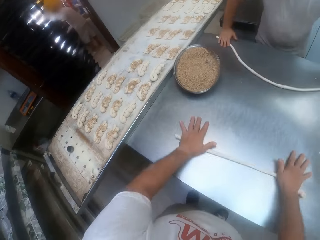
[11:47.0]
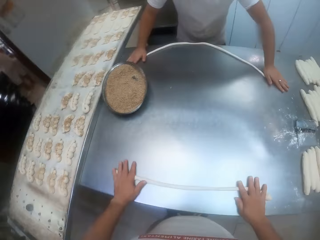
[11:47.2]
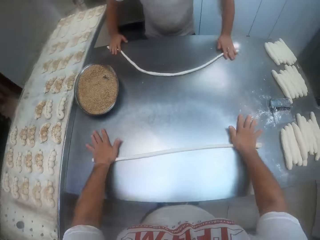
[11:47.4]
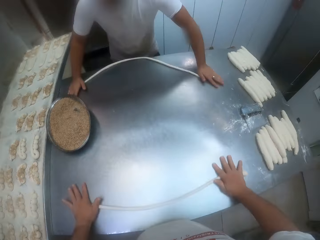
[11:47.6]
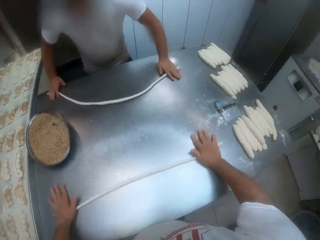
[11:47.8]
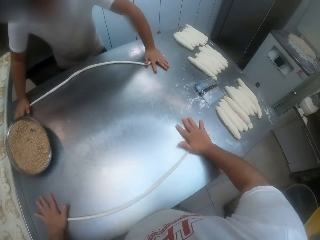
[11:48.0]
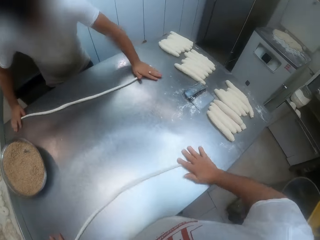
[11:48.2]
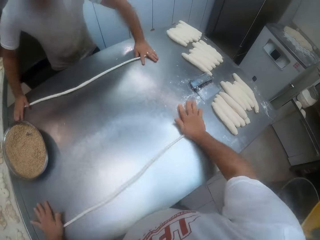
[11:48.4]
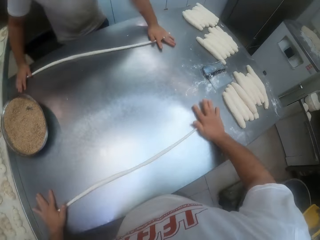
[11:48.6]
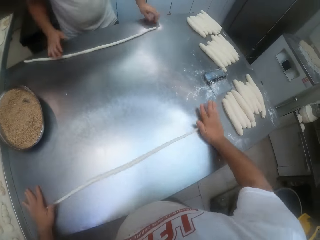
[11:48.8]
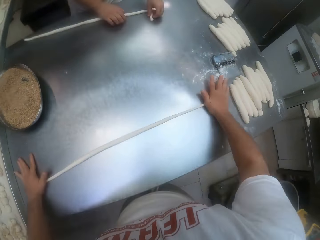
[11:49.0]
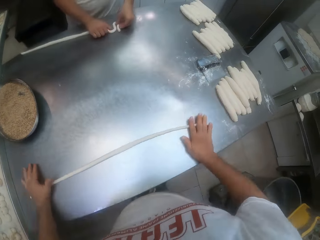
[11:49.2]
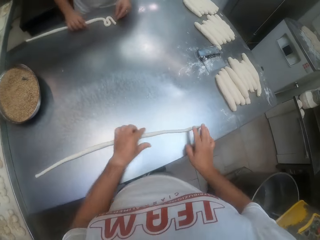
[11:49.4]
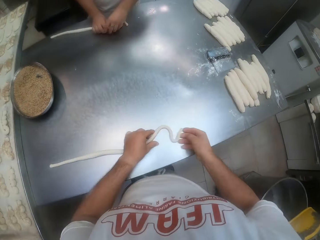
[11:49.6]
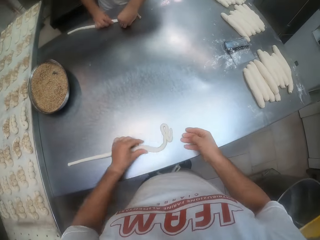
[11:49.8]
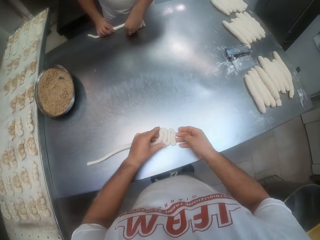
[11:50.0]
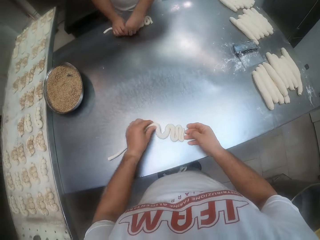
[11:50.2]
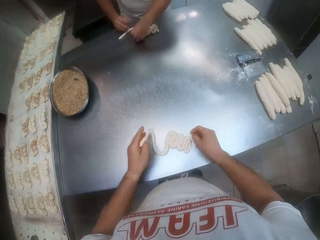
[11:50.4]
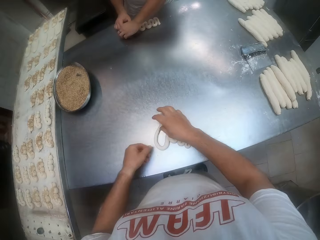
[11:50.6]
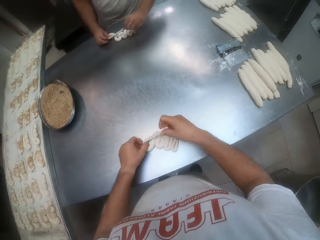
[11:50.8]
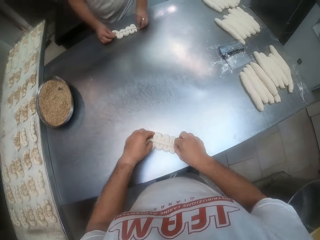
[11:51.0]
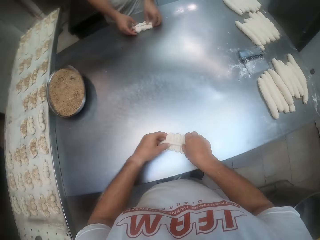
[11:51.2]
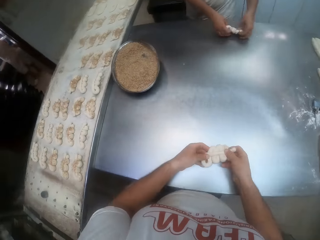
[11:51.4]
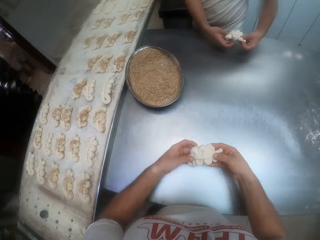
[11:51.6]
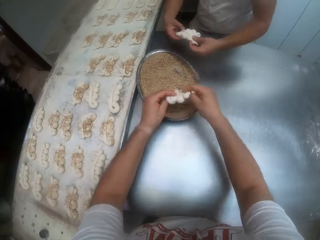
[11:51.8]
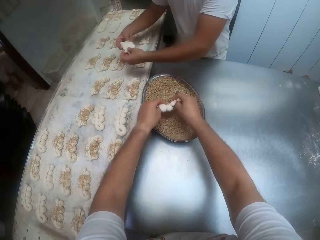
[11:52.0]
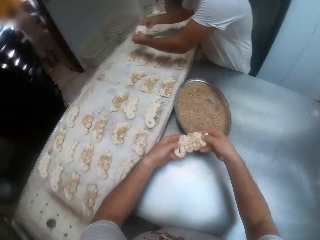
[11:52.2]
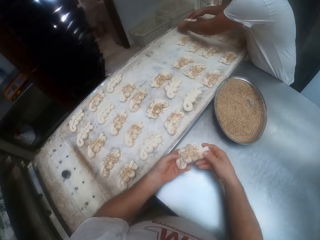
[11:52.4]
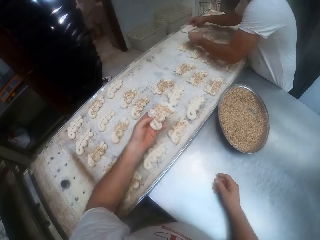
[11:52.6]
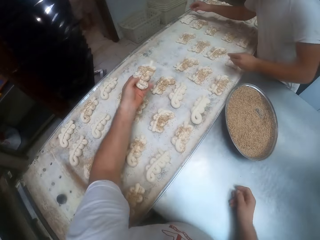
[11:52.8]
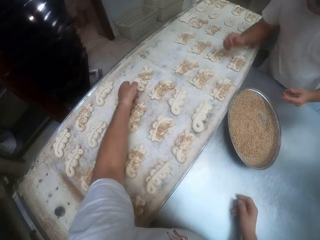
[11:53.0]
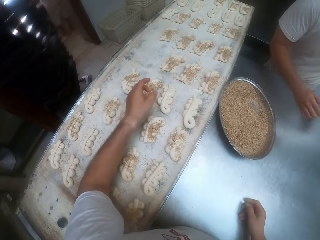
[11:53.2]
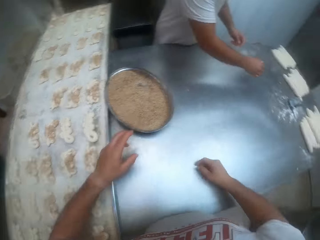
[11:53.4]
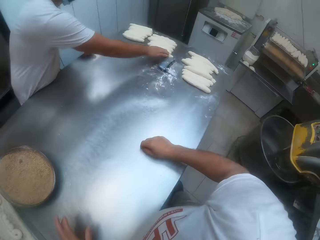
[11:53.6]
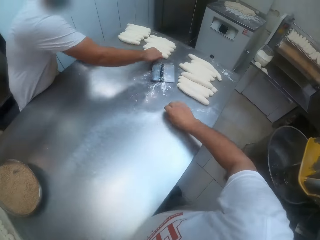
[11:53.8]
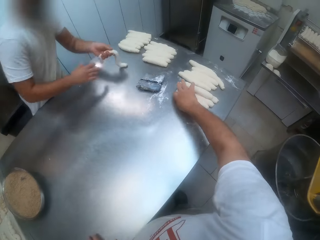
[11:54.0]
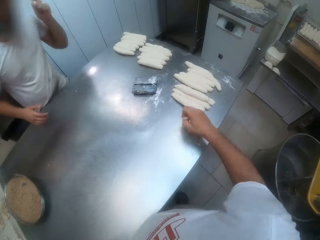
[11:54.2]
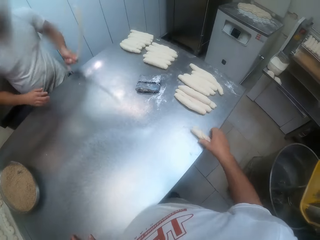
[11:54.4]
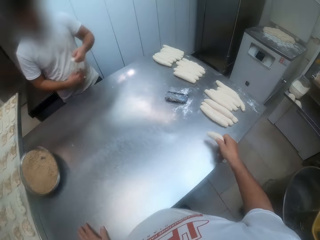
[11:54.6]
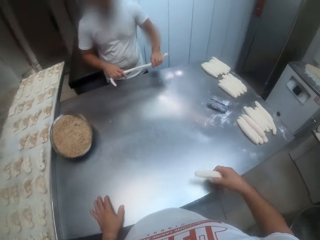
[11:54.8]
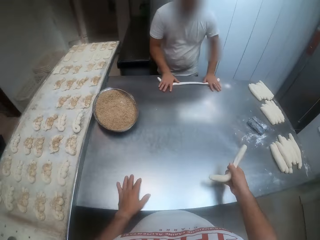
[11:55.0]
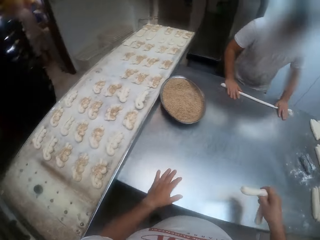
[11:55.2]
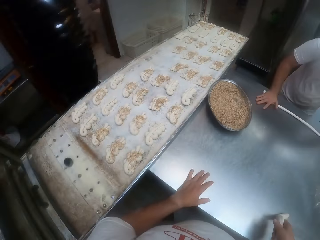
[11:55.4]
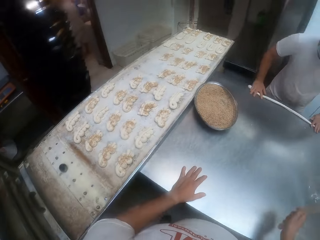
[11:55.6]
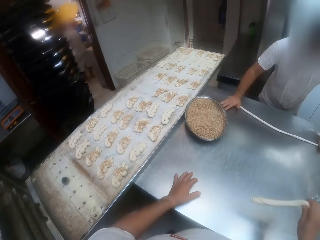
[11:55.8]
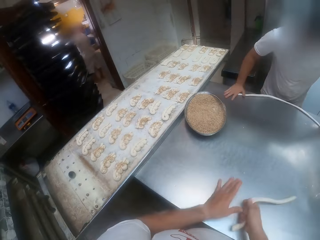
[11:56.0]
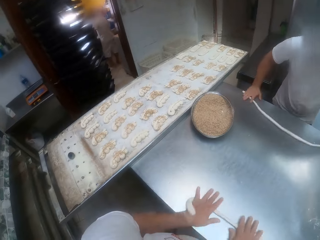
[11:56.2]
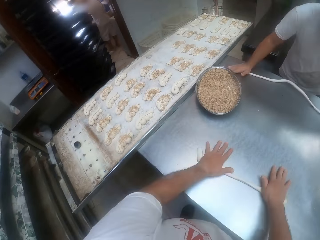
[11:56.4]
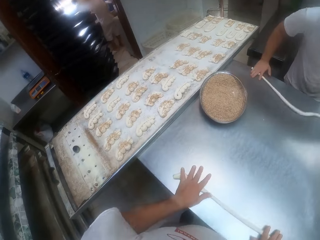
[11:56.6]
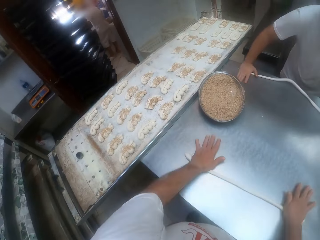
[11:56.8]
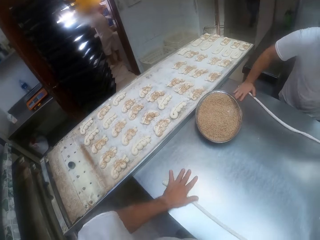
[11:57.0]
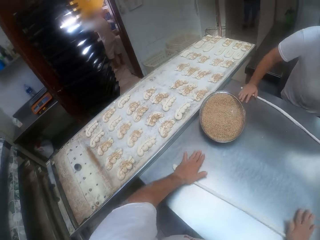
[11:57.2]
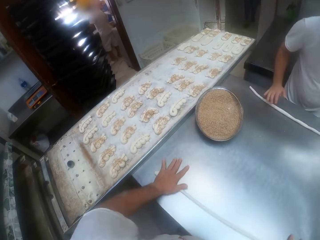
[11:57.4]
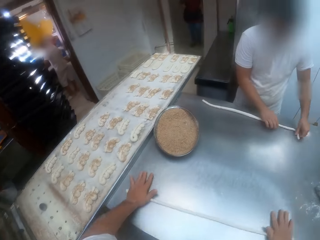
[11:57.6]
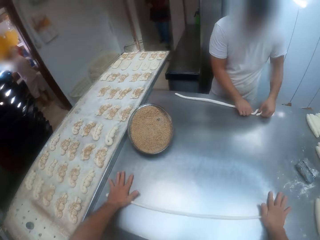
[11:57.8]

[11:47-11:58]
The camera wearer rolls the dough on the baking table with both hands. The man shapes the dough on the table with both hands. The camera wearer shapes the dough on the baking table with both hands. He dips the shaped dough in the chocolate crumbs in a bowl on the baking table with both hands. The man drops the dough in the pan with both hands. The camera wearer drops the dough in the pan with his left hand. The man picks up dough on the table with his right hand. The camera wearer picks up a dough on the baking table with his right hand. The man rolls the dough on the baking table with both hands. The camera wearer moves the dough and rolls the dough on the baking table with both hands.

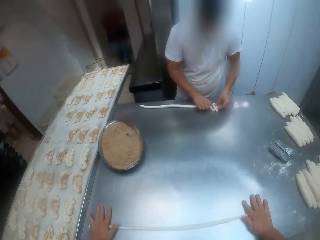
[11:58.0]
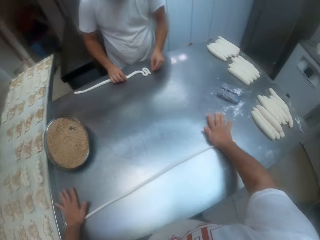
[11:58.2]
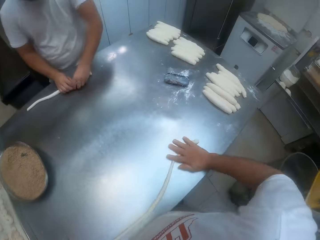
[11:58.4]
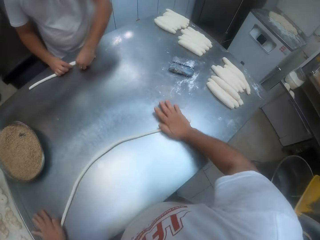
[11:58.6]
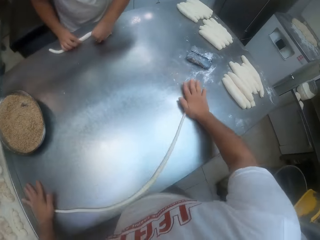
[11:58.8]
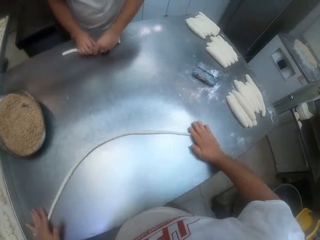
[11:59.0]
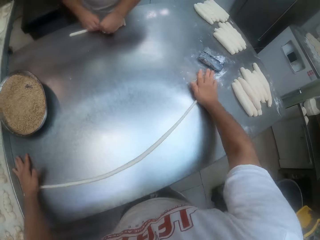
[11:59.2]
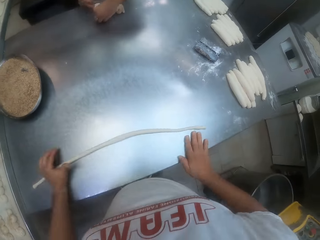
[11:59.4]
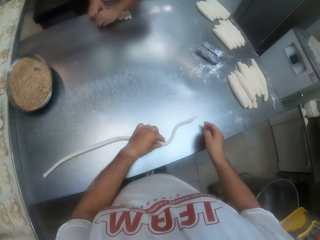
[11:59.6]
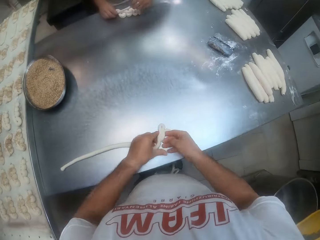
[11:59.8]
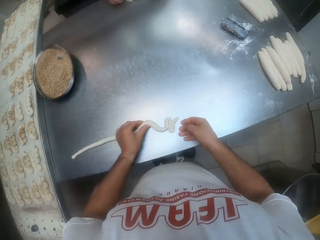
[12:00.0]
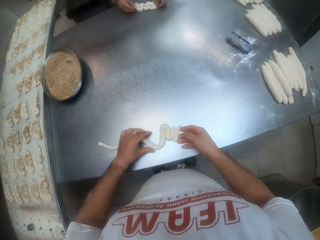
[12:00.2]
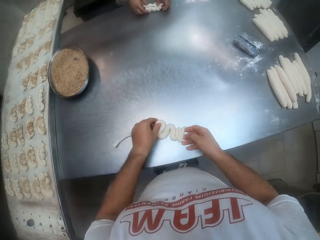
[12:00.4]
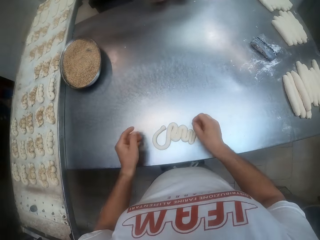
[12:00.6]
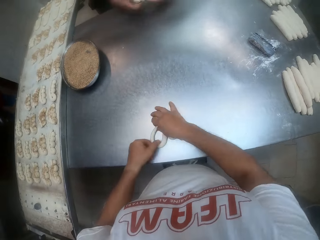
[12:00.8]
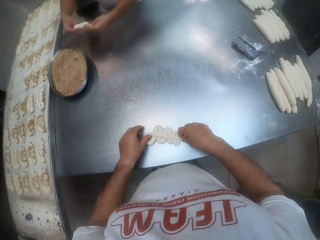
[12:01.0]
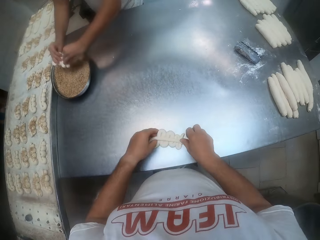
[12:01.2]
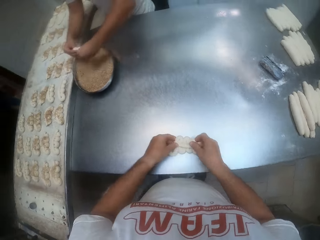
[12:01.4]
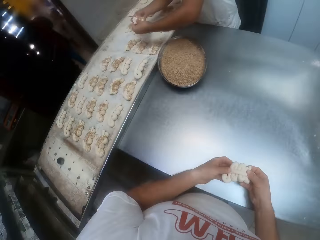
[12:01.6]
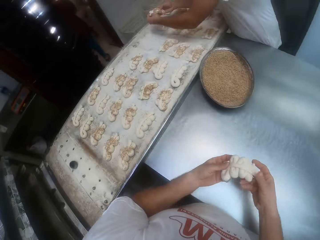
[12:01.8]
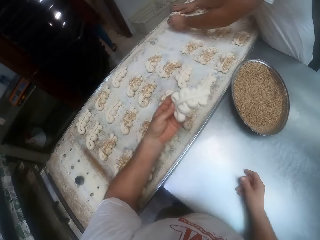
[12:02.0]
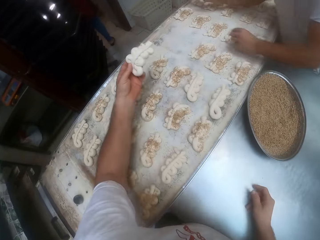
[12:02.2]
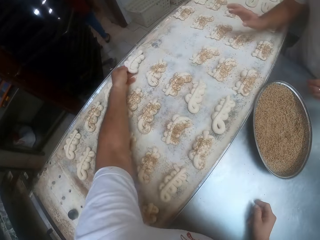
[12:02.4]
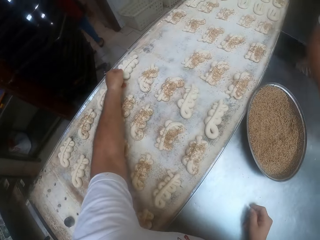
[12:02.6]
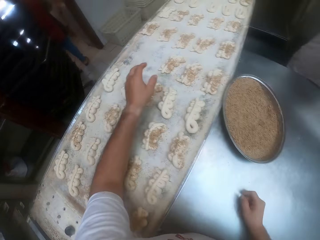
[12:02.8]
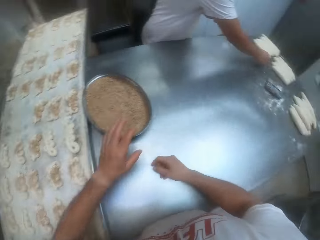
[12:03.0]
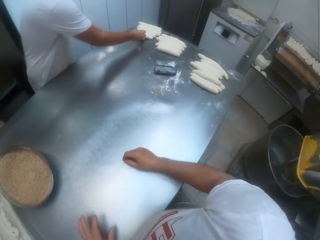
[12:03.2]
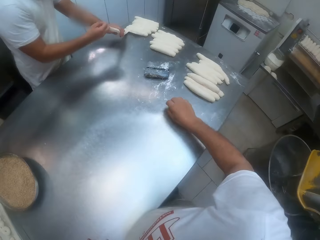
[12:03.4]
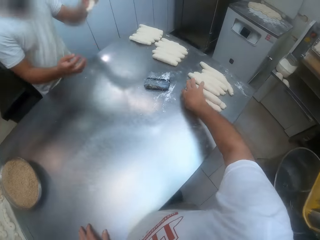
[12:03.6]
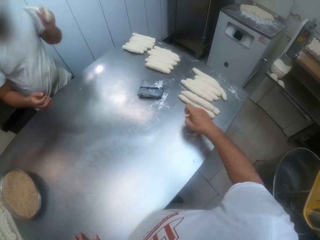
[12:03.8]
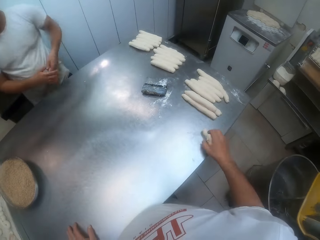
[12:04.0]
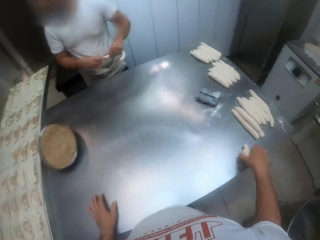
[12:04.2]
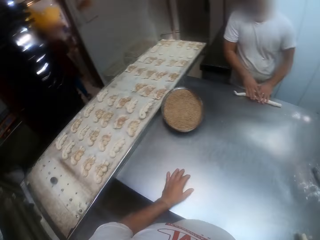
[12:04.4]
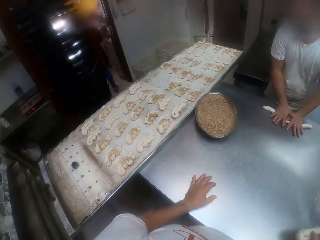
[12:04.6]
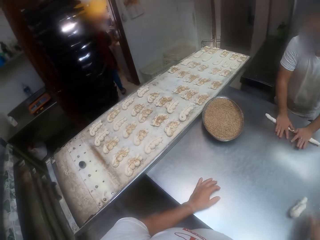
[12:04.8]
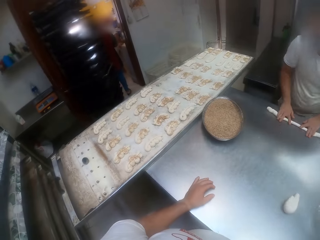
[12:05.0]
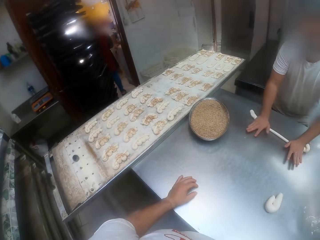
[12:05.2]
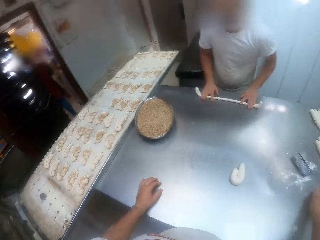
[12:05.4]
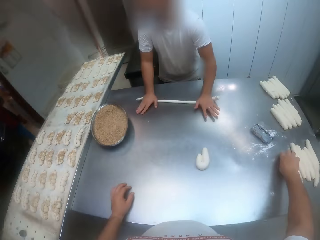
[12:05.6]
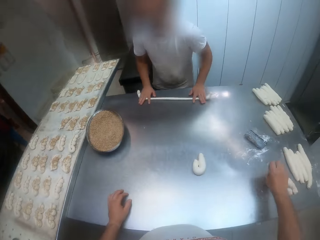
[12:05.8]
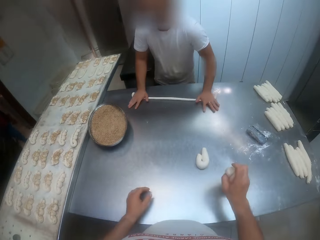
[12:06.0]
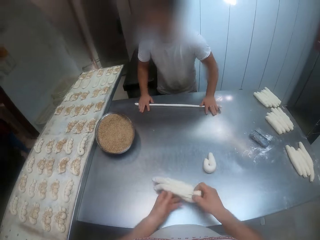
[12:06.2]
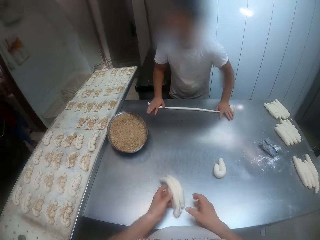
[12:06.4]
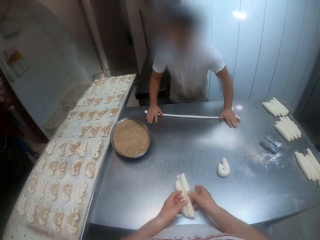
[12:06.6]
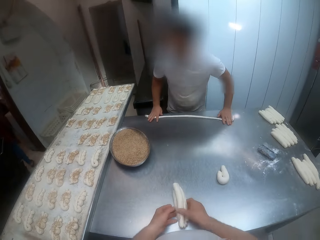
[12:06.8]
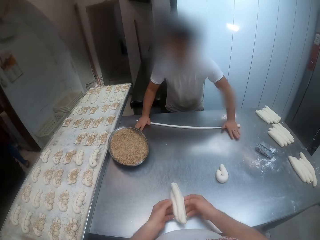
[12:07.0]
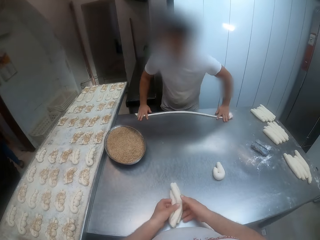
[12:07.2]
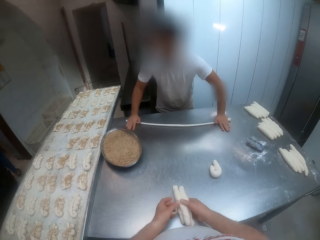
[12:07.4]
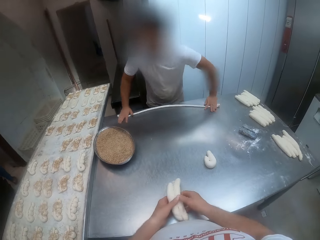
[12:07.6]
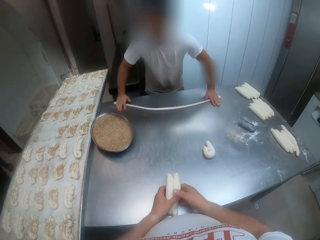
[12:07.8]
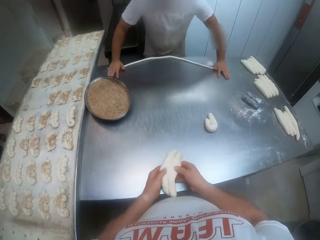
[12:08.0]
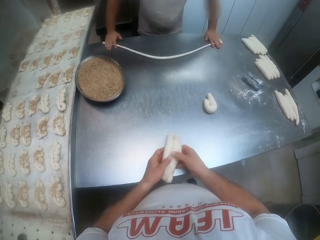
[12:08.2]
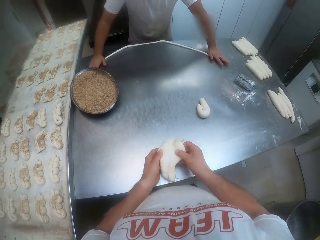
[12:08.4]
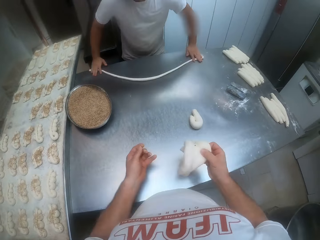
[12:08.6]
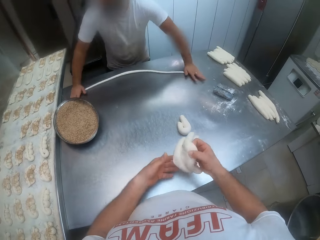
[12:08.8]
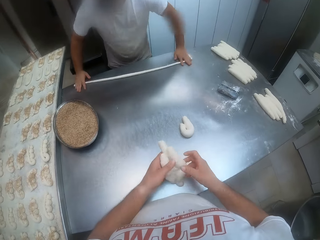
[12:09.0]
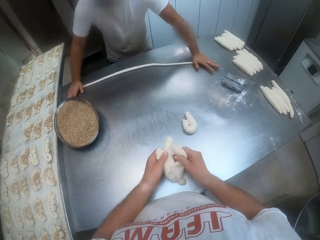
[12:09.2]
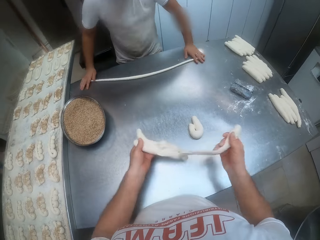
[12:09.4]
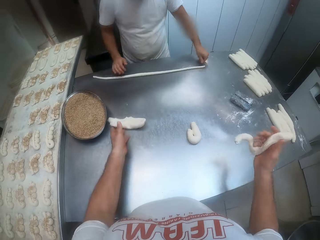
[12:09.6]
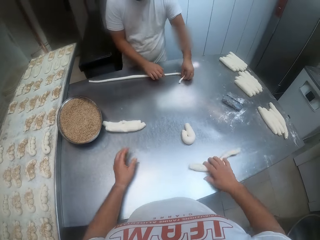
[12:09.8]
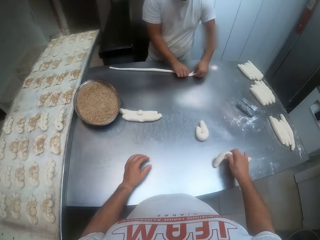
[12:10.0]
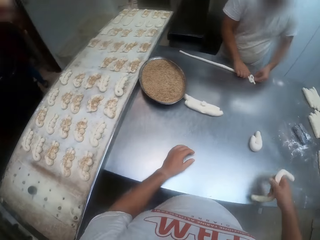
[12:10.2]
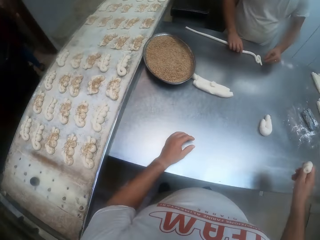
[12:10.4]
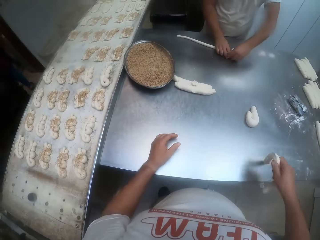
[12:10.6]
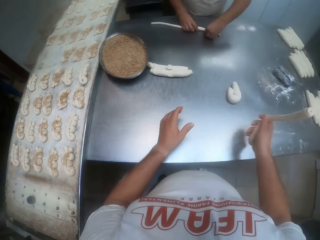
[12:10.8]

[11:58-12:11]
The man shapes the dough on the table with both hands. The camera wearer shapes the dough on the baking table with both hands. The man dips the shaped dough into the bowl on the baking table with both hands and drops the dough in the pan with both hands. The camera wearer drops the dough in the pan with his left hand. The man picks up dough on the table with his right hand. The camera wearer picks up a dough on the baking table with his right hand. The man rolls the dough on the baking table with both hands. The camera wearer drops the dough in his right hand on the baking table. He picks up dough on the baking table with his right hand, passes the dough in his right hand to his left hand, separates the dough with both hands, and drops the dough in his left hand on the baking table. The man shapes the dough on the table with both hands.
